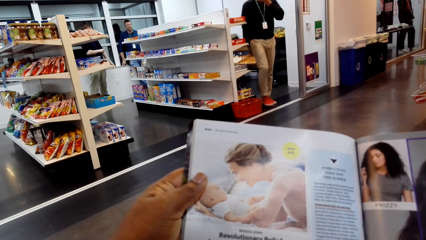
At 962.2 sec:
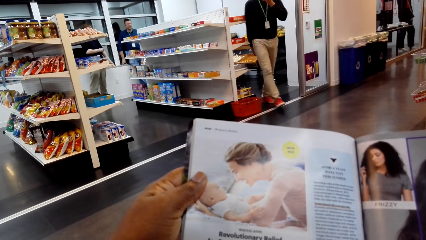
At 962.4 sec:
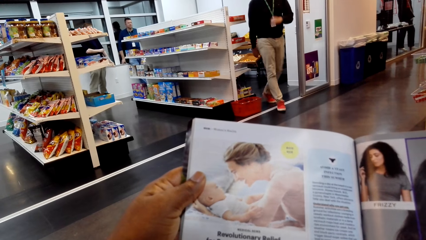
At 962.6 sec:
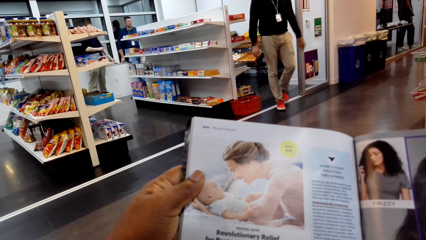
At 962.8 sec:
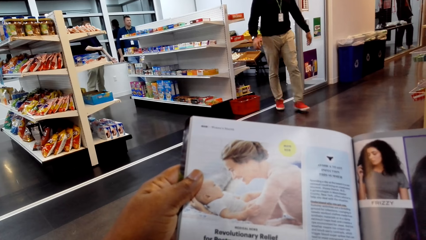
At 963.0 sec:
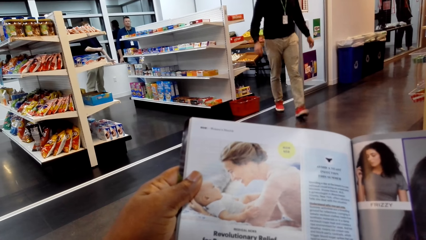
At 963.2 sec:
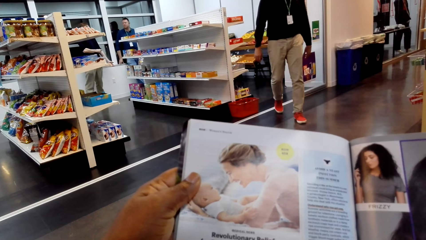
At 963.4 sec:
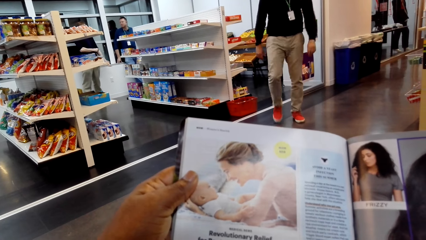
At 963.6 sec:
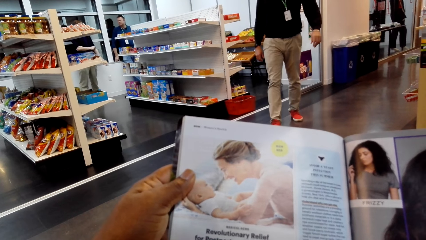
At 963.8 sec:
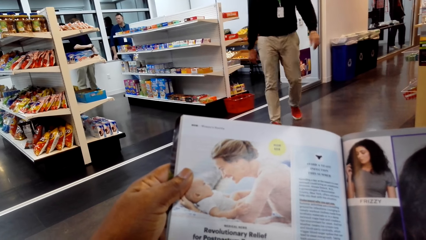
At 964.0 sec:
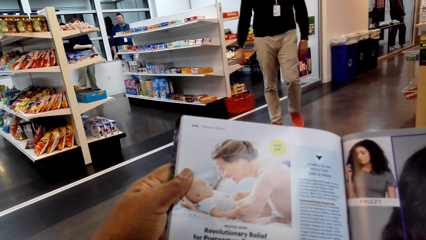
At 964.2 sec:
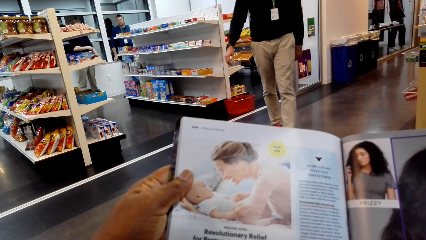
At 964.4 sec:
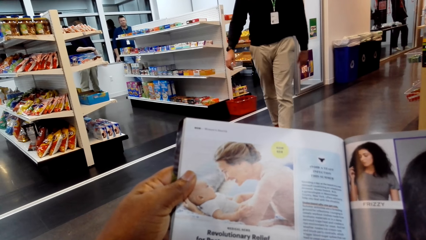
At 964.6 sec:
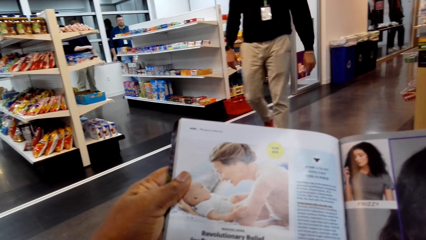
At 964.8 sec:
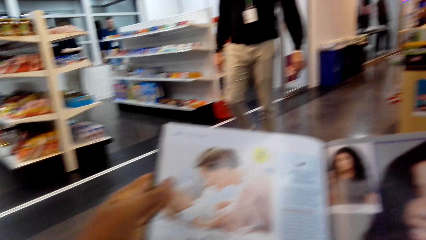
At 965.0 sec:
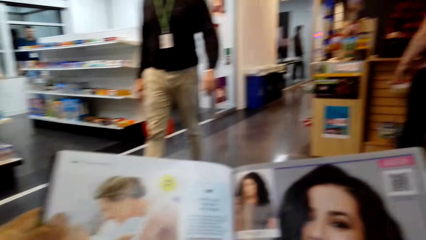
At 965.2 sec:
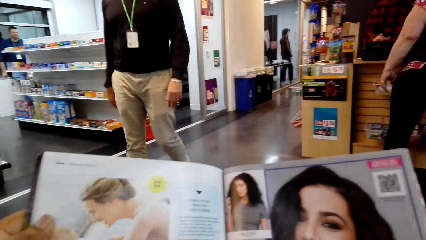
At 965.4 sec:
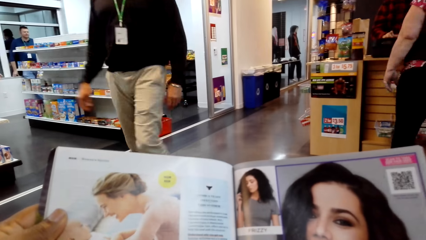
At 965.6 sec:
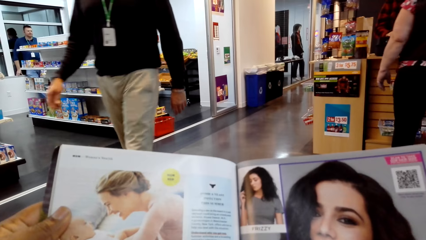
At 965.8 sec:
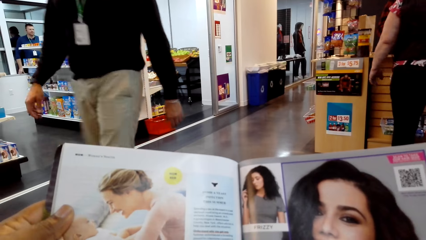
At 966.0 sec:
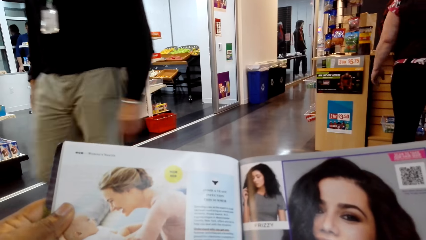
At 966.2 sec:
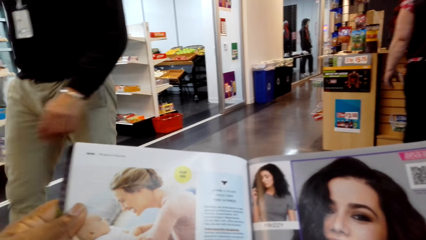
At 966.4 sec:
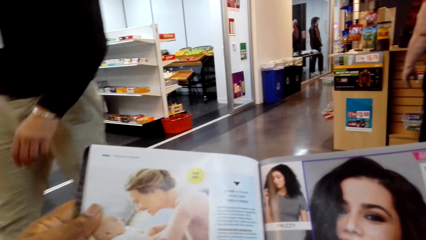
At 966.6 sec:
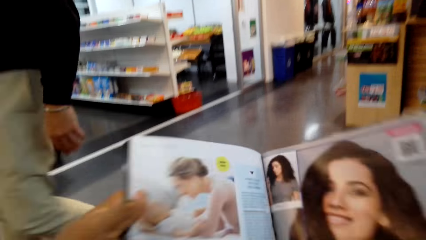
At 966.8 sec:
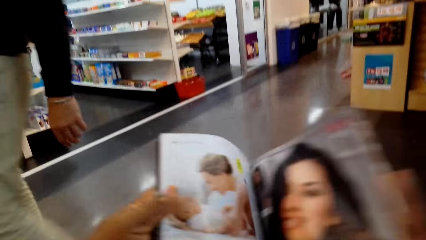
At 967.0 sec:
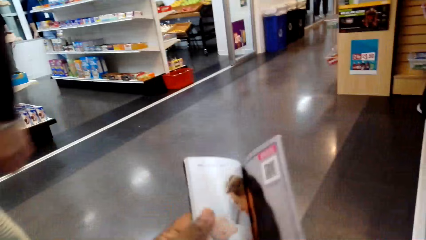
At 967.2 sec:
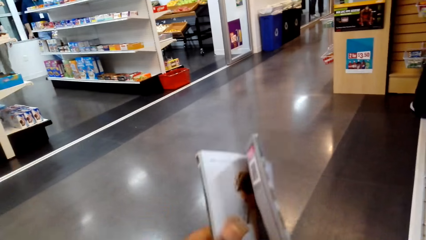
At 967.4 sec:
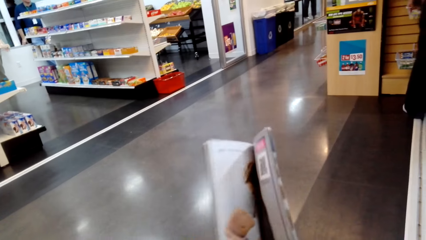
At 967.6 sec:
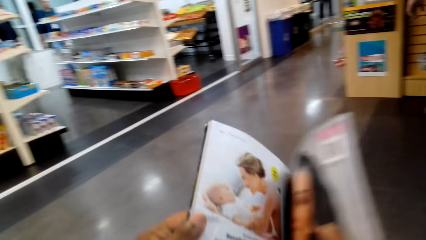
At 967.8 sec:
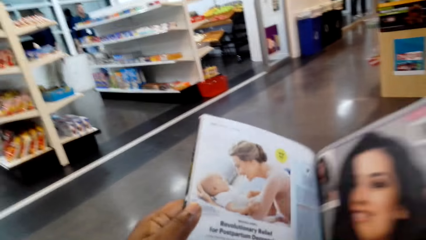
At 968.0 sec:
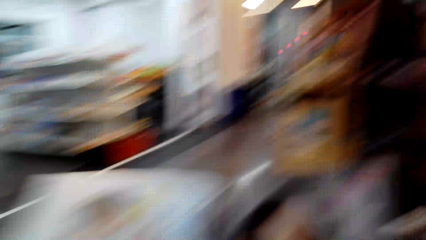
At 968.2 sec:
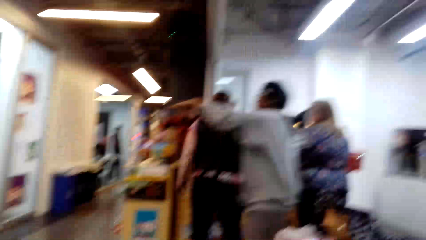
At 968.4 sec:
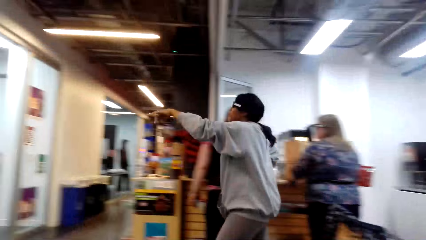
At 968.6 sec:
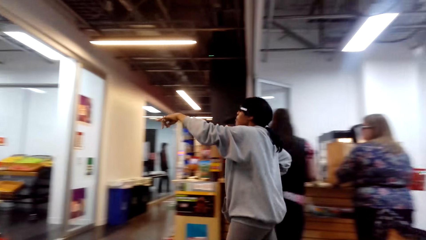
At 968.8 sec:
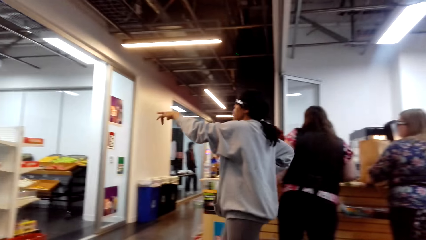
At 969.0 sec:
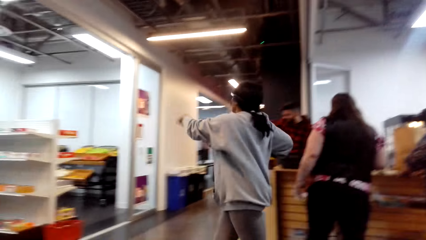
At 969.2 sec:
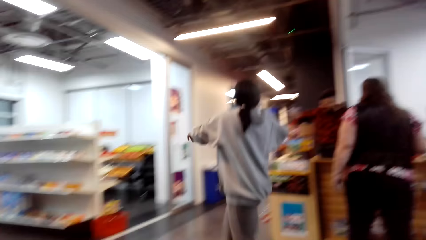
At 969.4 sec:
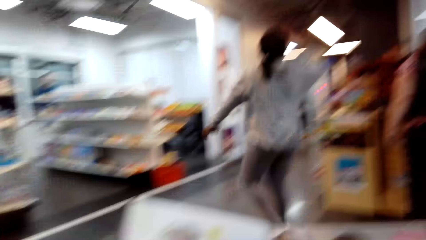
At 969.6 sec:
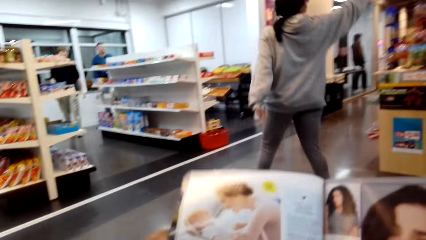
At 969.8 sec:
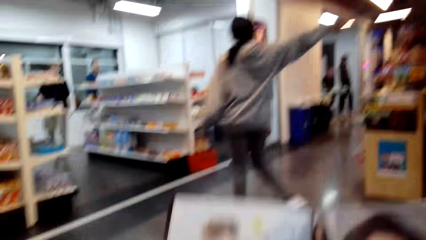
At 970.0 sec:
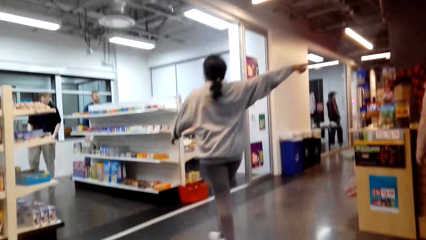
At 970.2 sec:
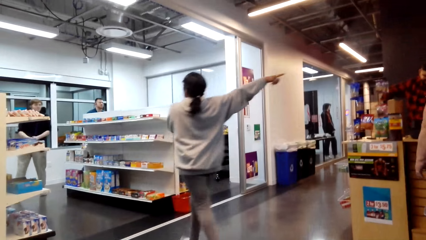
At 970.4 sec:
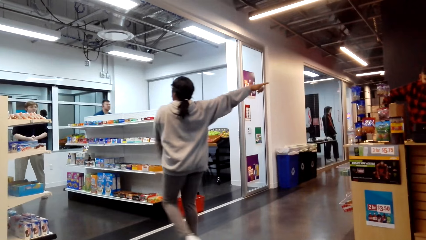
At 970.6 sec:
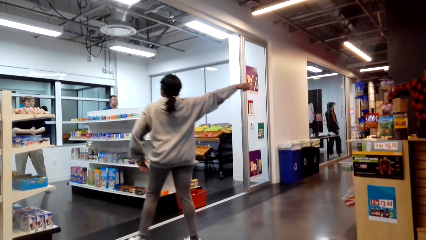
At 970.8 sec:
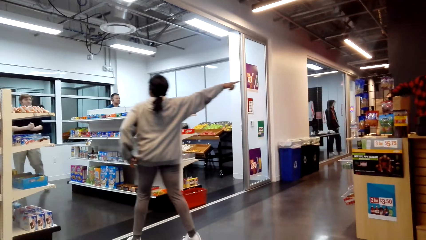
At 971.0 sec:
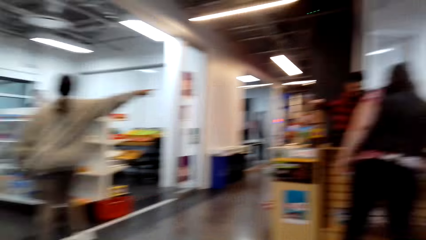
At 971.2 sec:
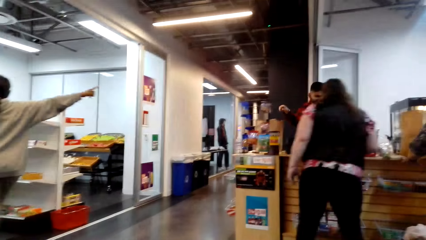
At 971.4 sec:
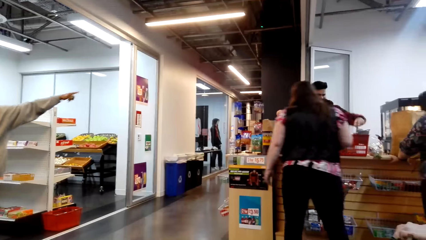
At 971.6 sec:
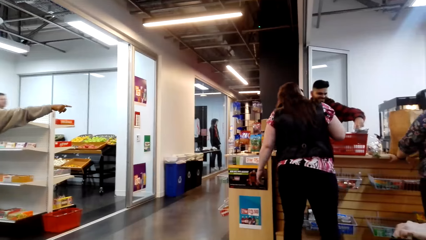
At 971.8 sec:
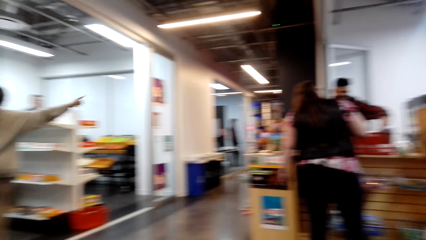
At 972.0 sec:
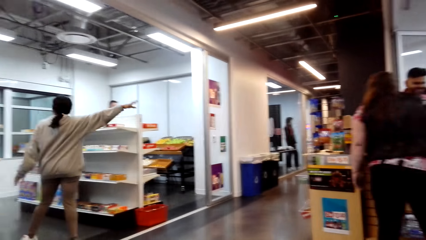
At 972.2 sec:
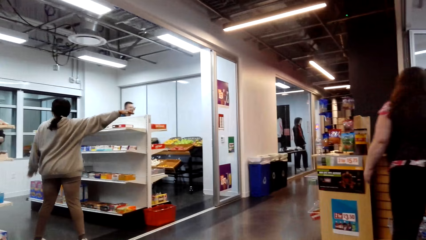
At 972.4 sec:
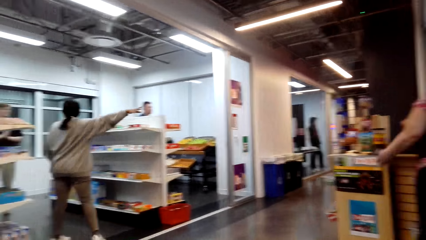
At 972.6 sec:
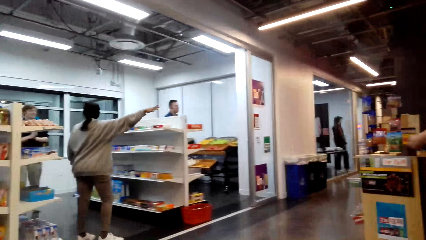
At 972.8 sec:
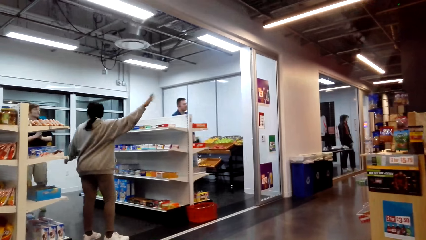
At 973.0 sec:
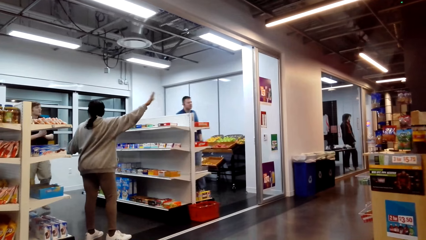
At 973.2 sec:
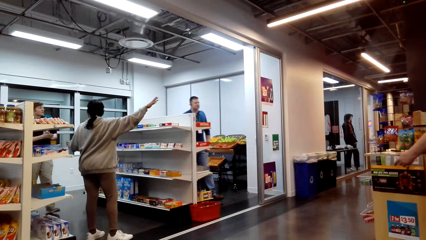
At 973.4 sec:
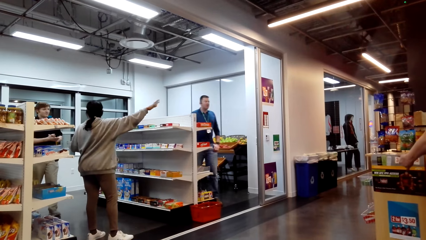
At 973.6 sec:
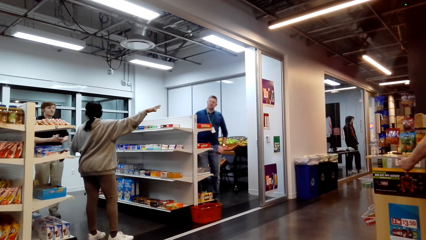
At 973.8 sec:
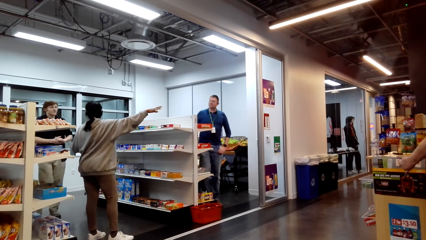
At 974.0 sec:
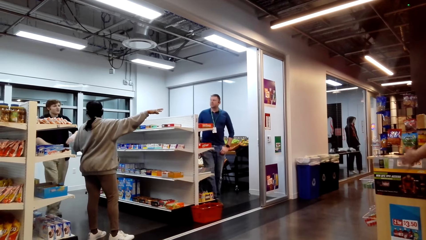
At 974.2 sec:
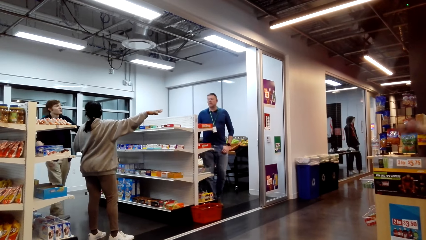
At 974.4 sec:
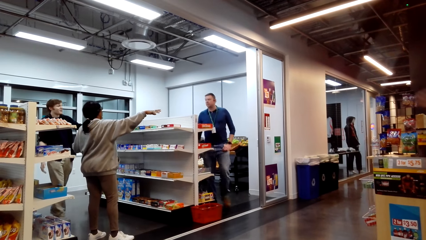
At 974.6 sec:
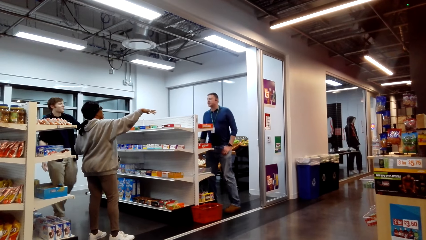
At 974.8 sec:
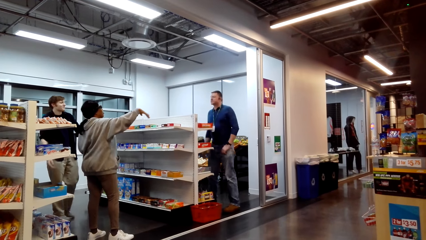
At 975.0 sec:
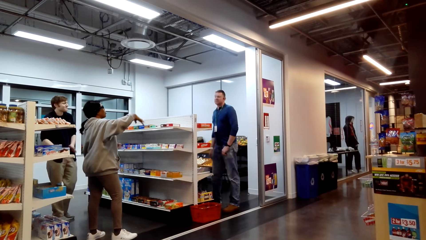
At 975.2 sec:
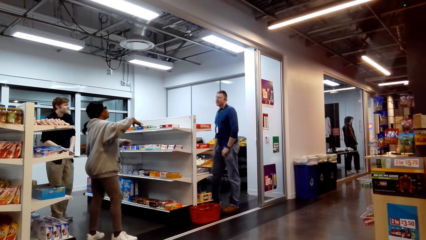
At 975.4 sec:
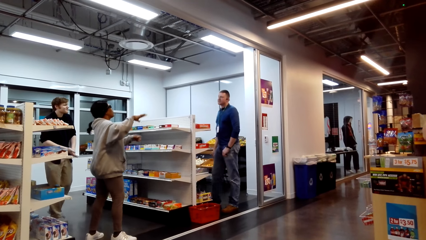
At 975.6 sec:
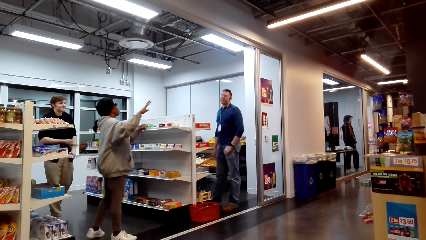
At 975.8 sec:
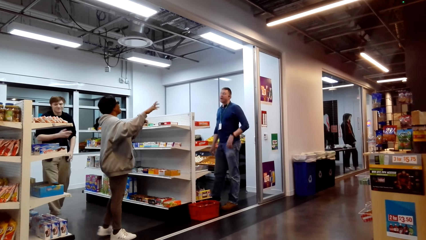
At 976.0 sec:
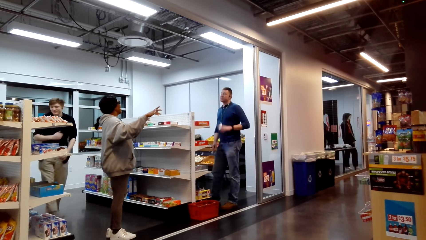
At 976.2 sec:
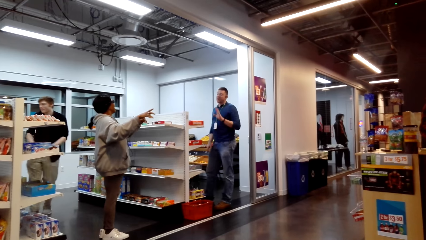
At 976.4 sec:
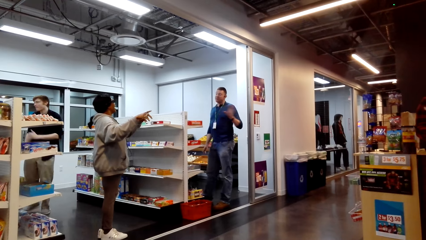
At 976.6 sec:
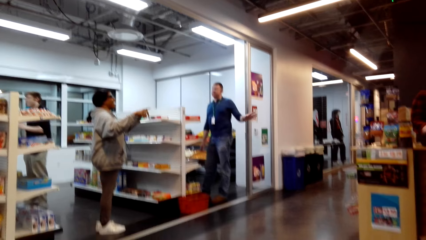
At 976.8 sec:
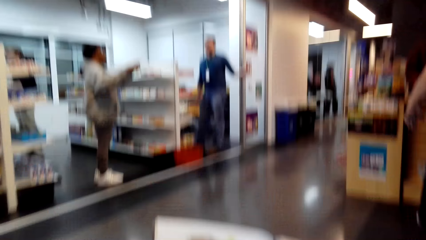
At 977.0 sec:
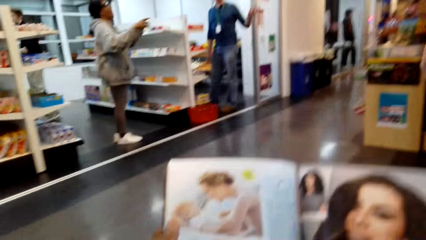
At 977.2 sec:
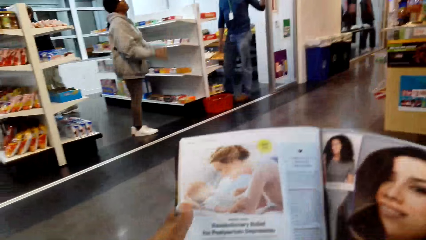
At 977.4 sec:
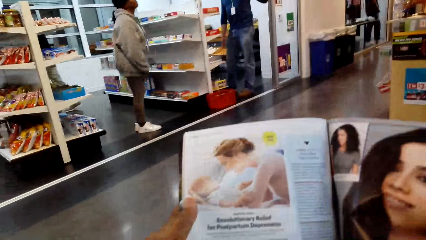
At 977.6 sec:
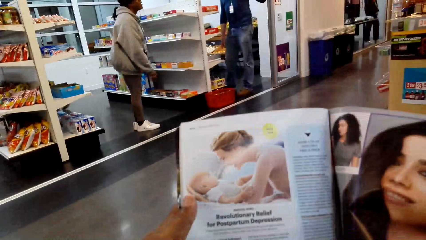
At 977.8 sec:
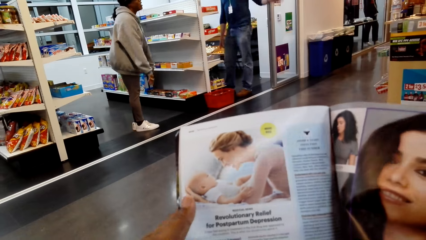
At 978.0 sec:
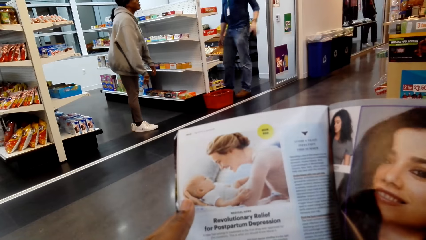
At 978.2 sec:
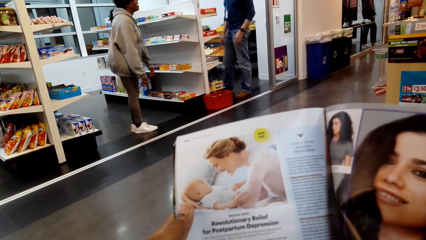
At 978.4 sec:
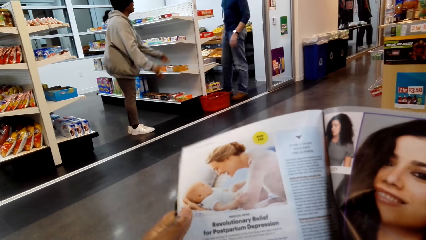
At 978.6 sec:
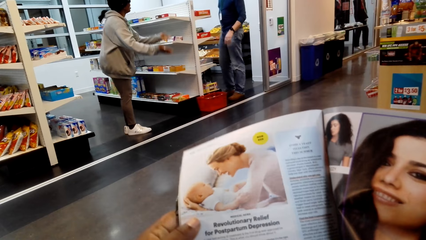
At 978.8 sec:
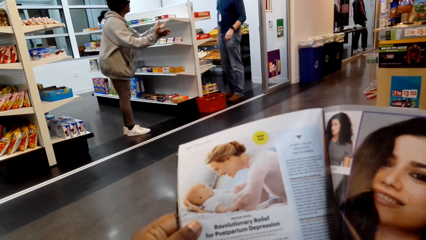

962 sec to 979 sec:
The camera wearer turns the pages of the magazine.
